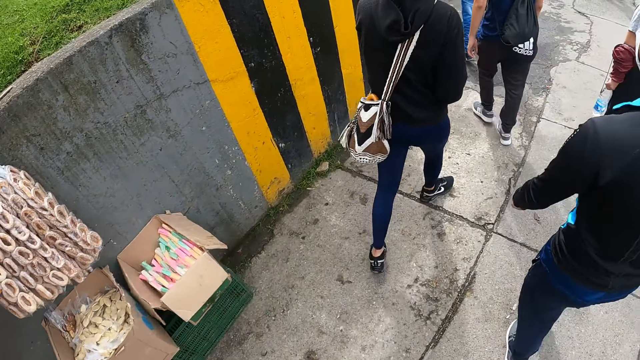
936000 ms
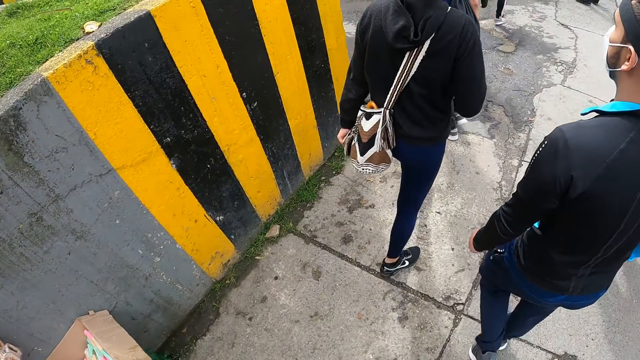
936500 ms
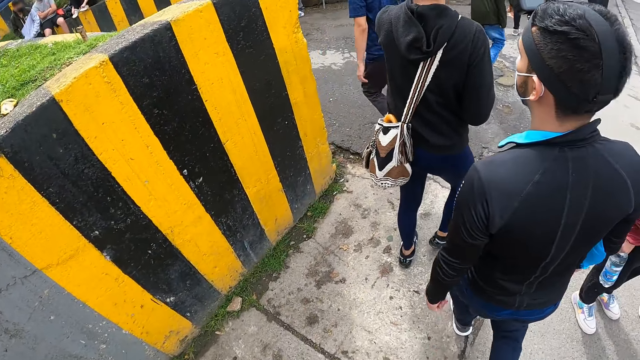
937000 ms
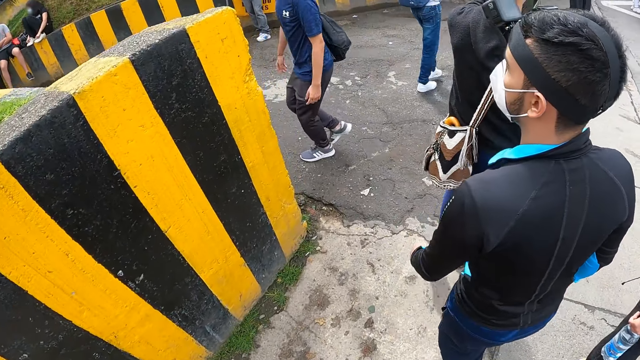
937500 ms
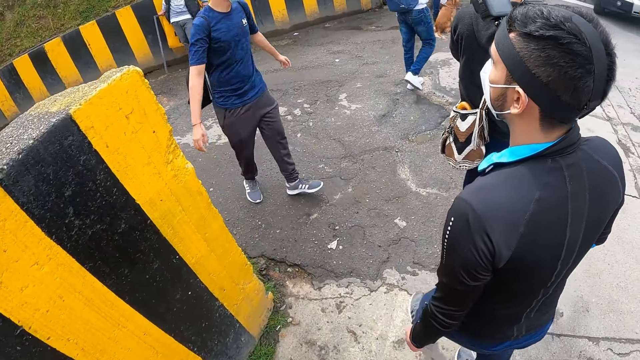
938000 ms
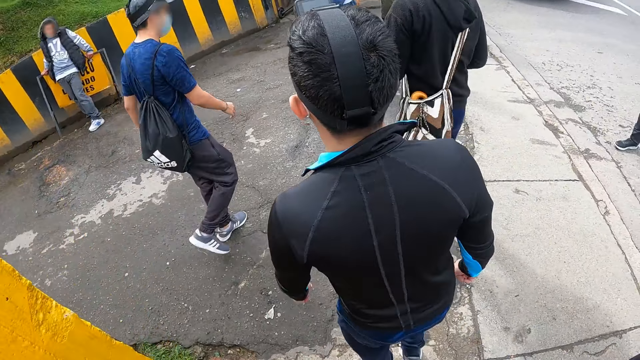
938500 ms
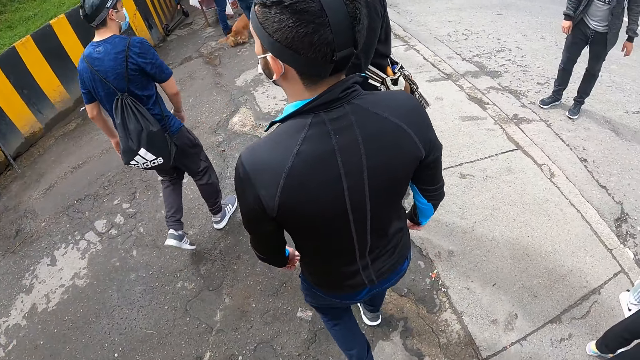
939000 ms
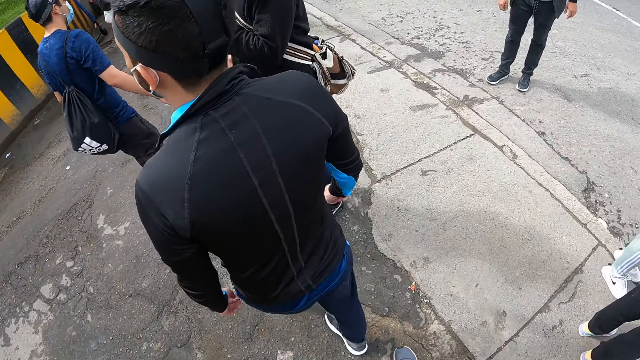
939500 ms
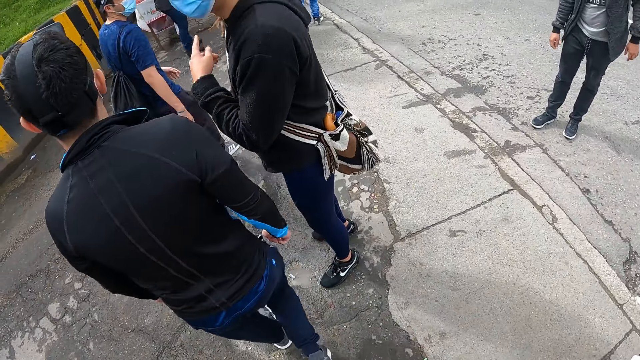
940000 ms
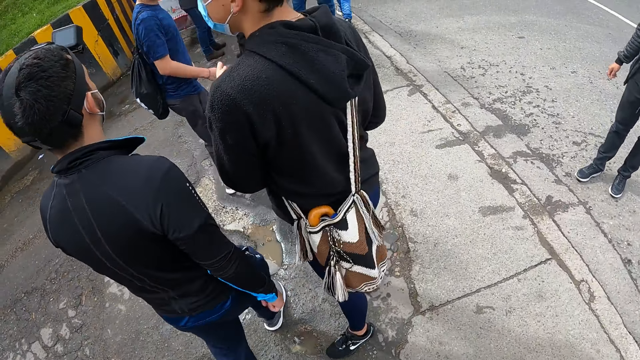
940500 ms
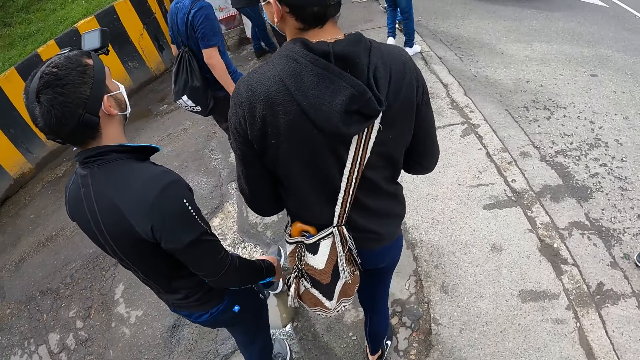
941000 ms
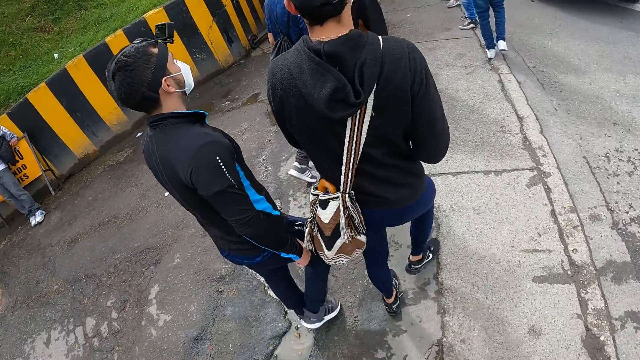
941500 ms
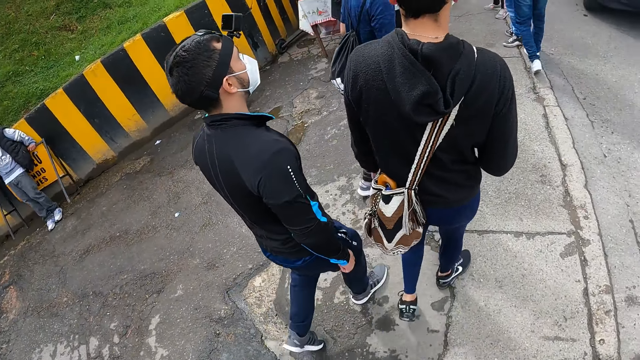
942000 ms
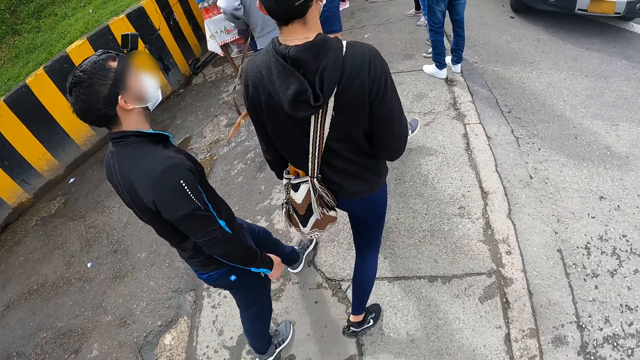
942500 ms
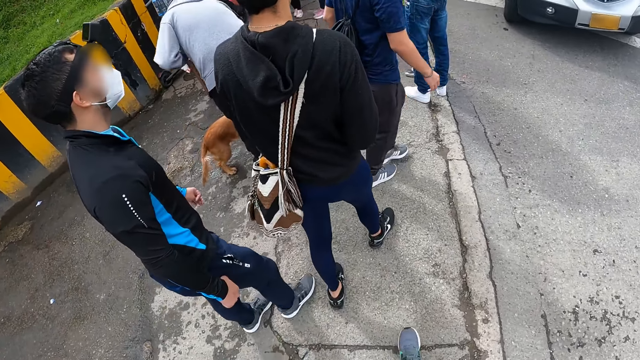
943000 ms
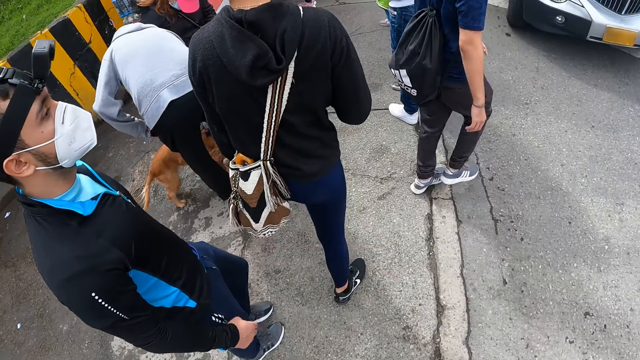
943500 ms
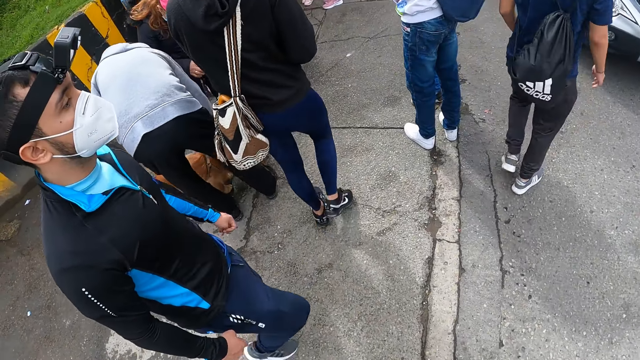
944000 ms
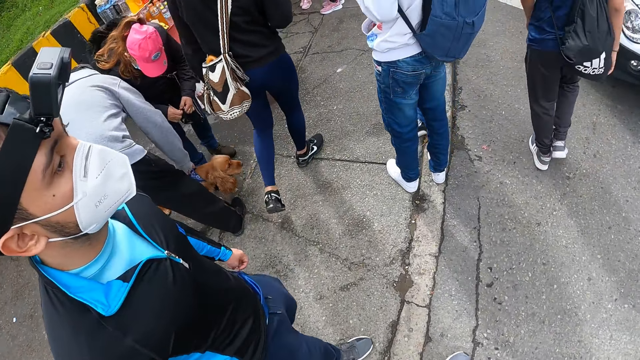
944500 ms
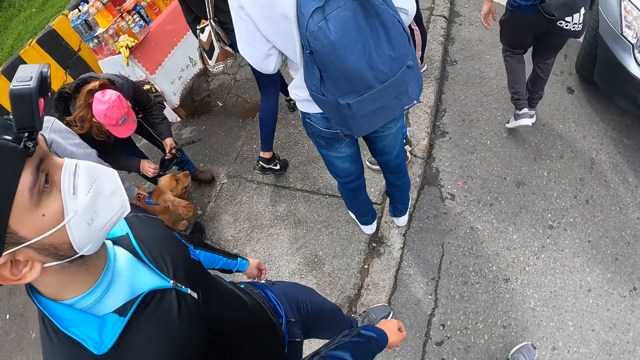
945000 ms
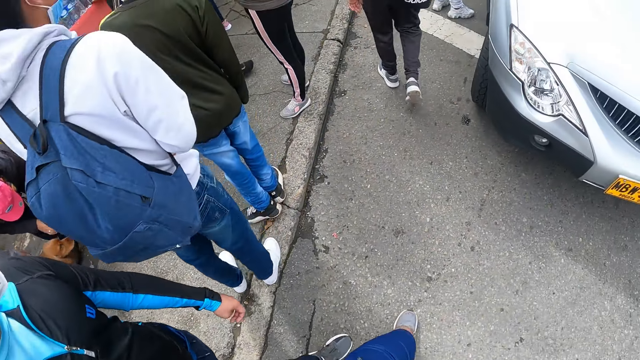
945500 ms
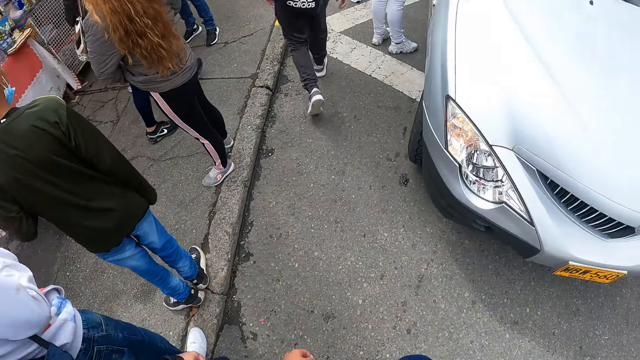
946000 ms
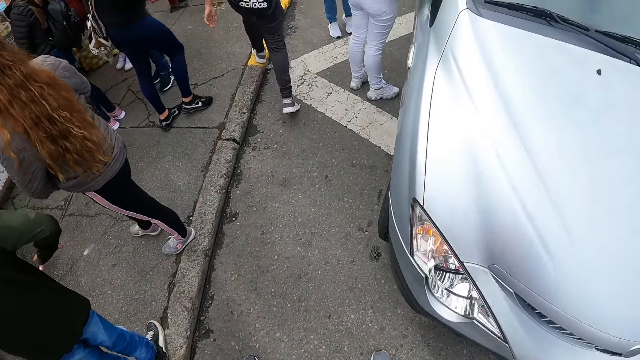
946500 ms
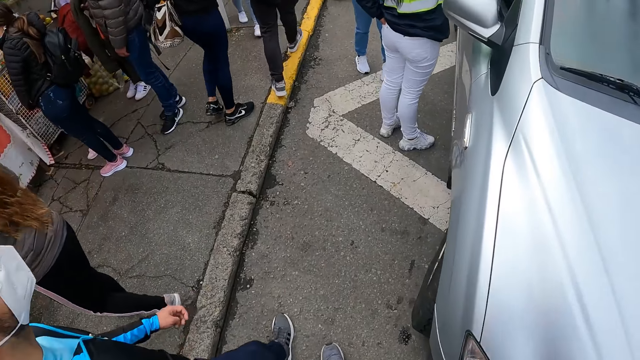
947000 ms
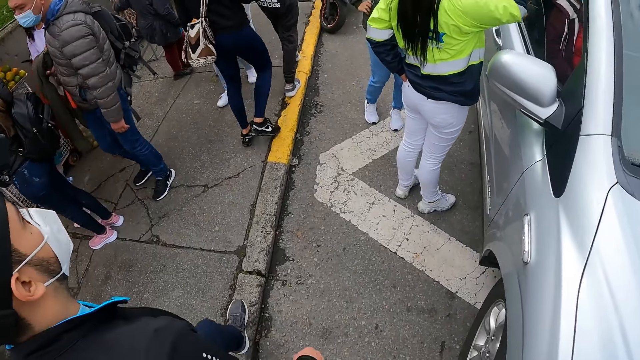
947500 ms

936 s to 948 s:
The camera wearer interacts with the man, the other man and another man. They raise a hand.

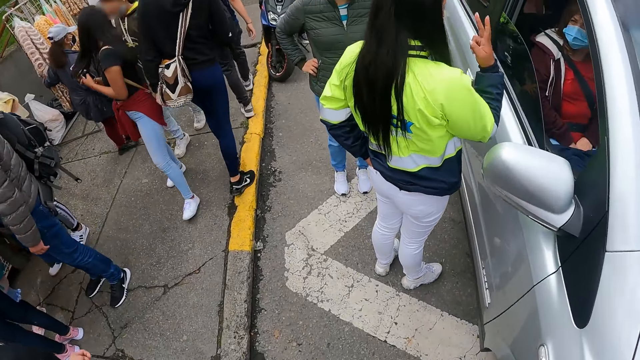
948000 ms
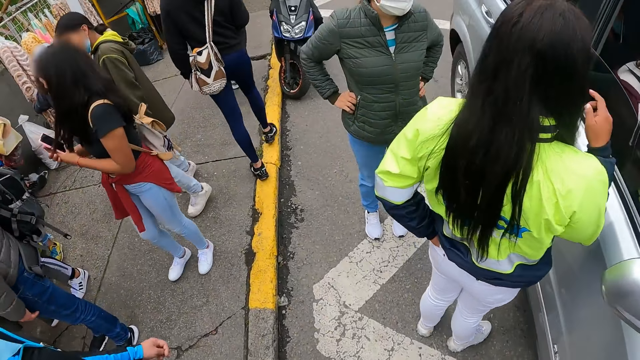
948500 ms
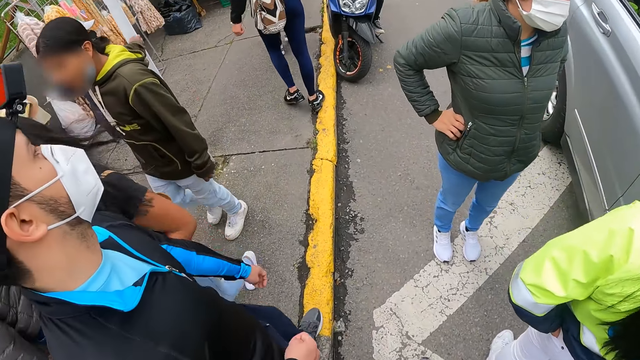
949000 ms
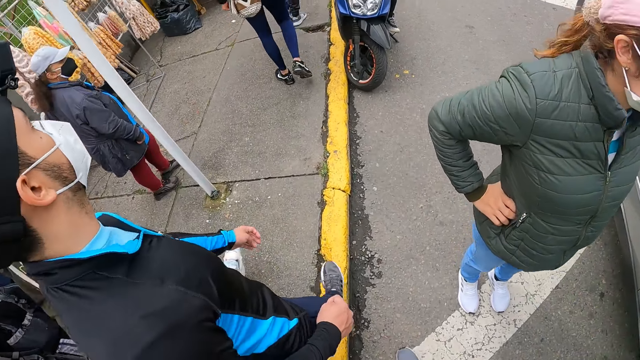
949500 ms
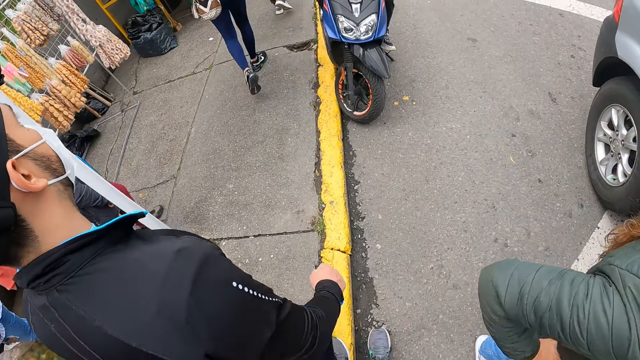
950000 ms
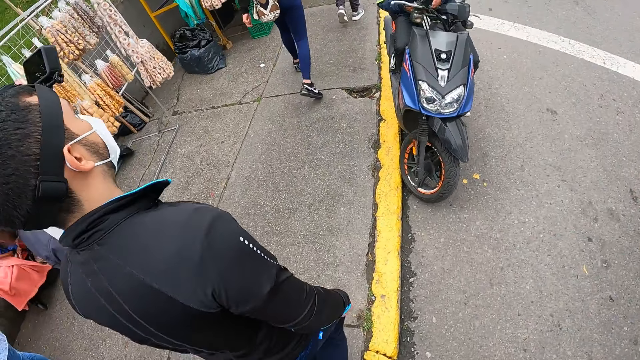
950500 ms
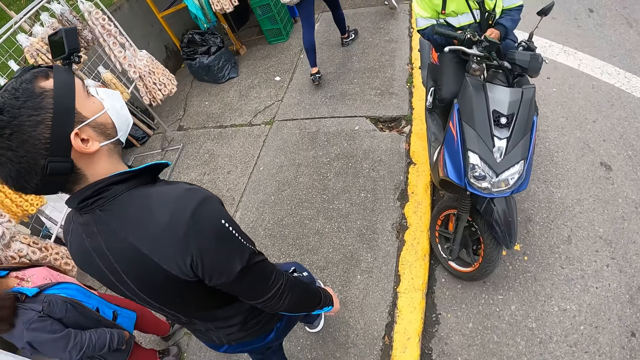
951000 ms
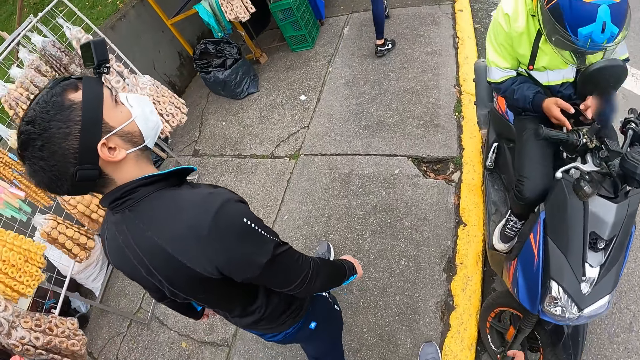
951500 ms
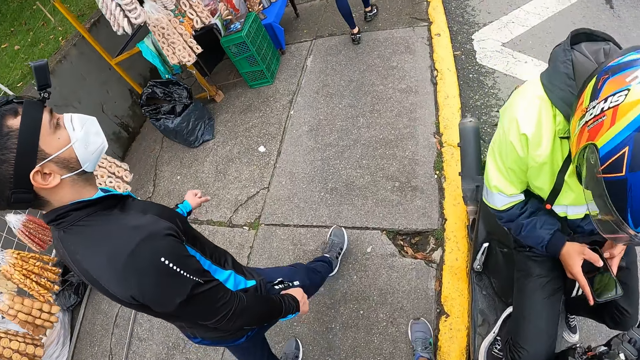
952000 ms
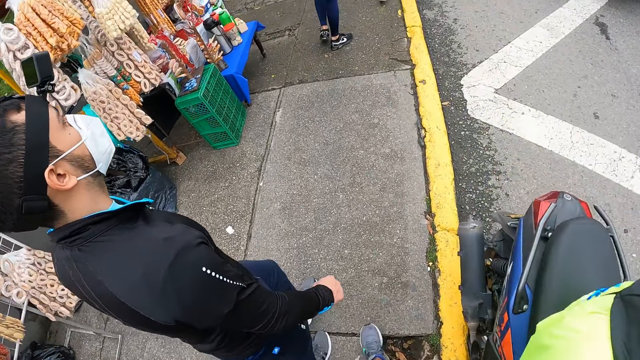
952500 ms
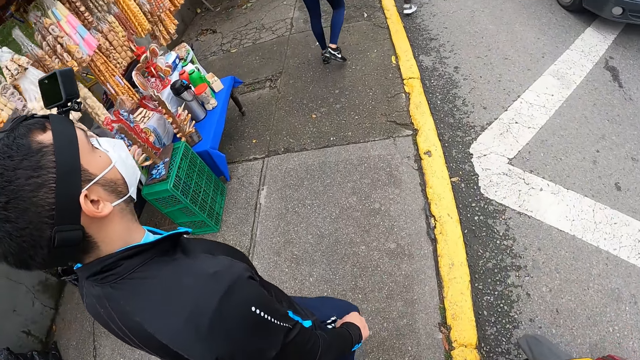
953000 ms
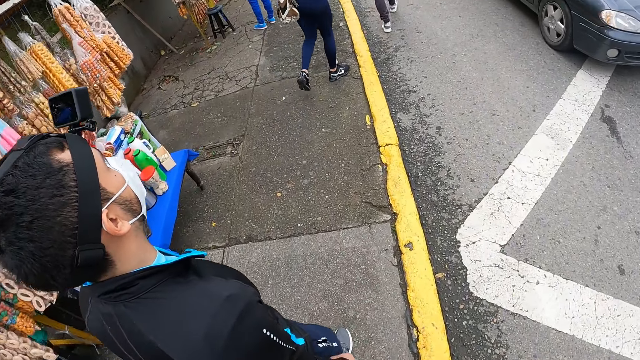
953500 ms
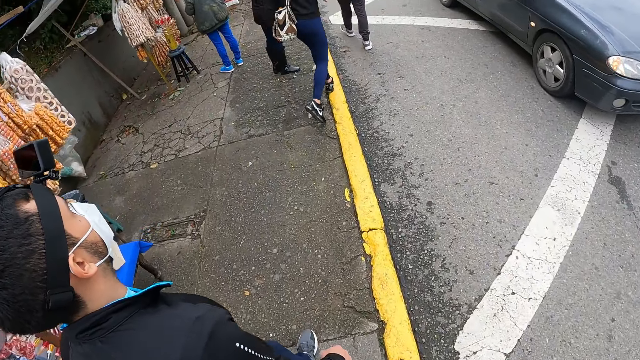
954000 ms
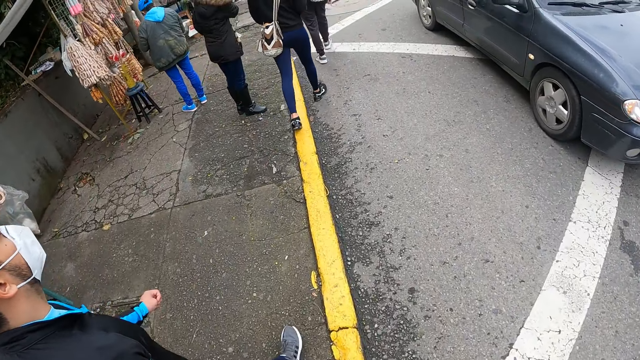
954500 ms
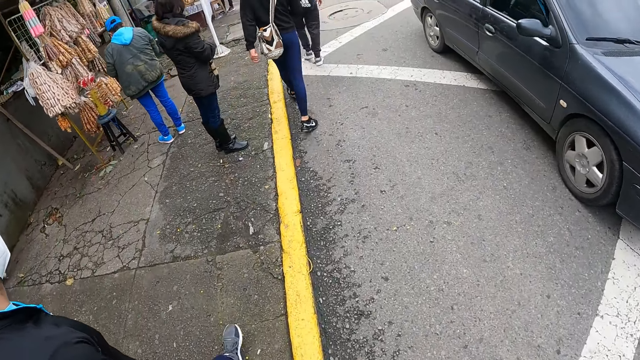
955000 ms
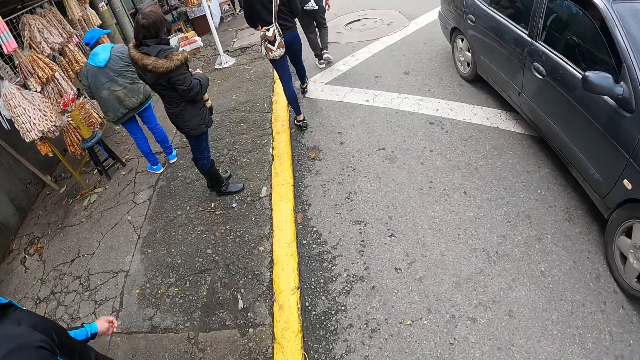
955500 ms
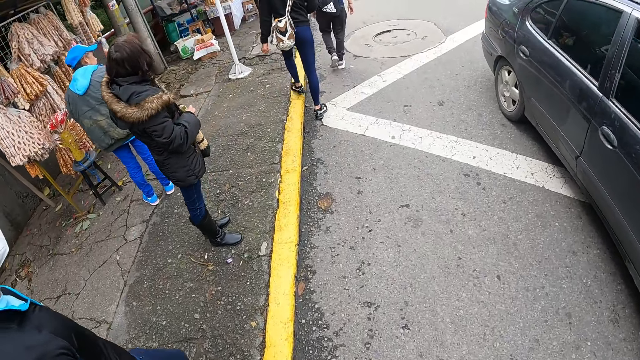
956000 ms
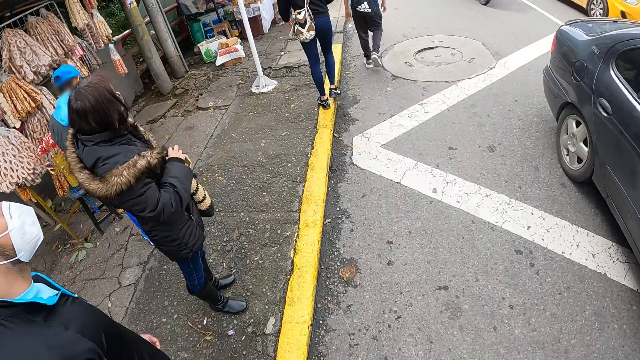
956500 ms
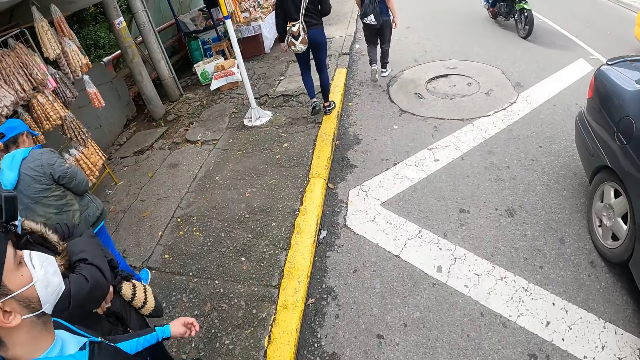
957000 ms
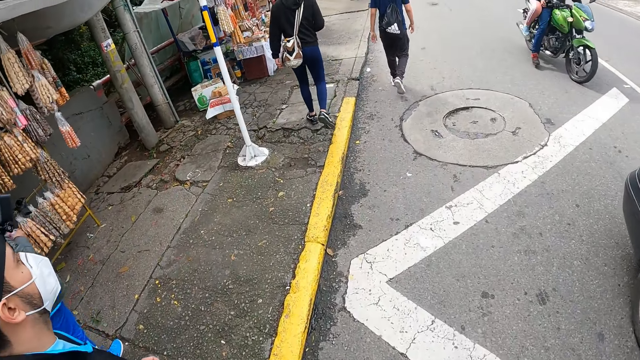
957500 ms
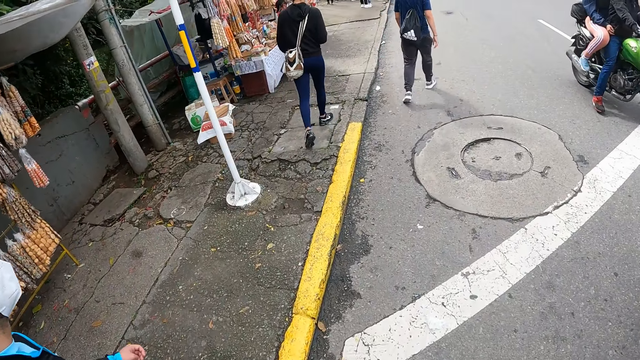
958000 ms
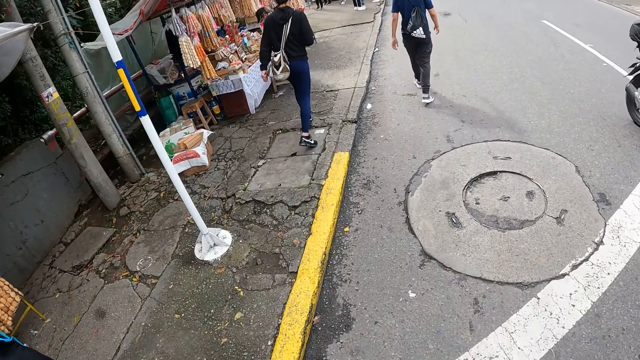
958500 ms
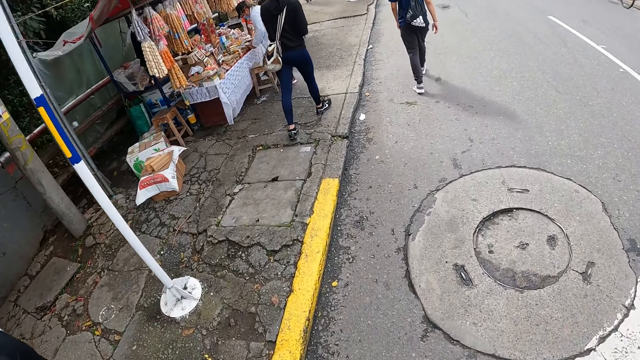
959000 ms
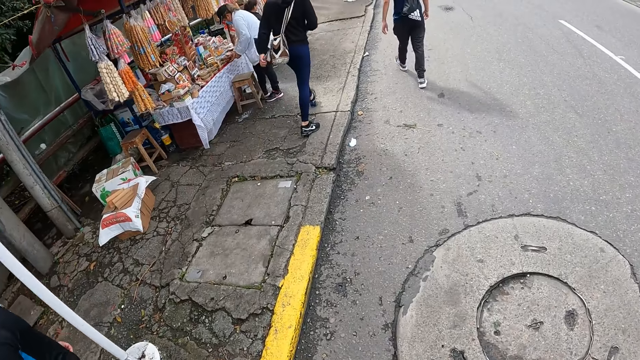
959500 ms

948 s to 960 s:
A woman and another woman walk past the camera wearer. The camera wearer raises a hand.
